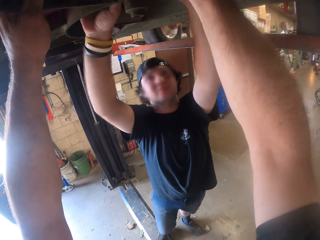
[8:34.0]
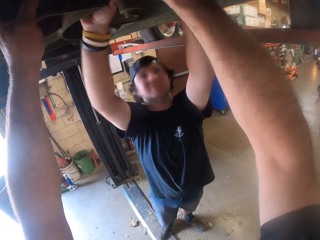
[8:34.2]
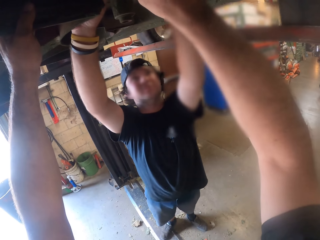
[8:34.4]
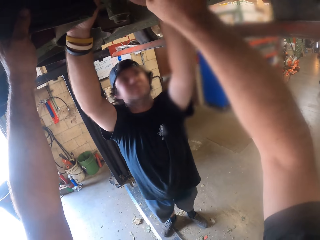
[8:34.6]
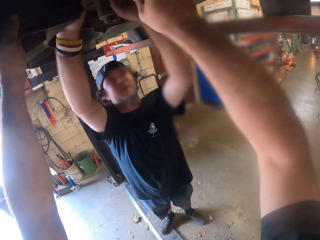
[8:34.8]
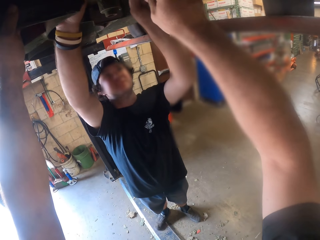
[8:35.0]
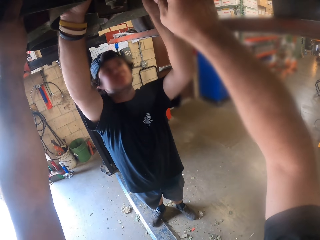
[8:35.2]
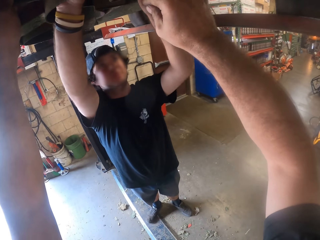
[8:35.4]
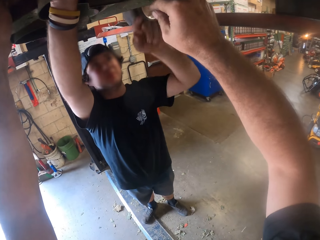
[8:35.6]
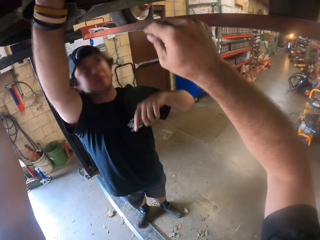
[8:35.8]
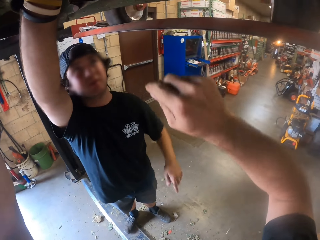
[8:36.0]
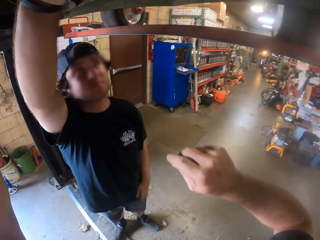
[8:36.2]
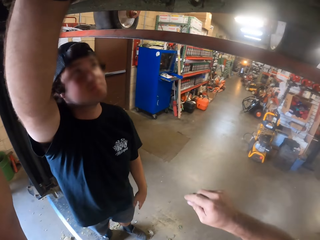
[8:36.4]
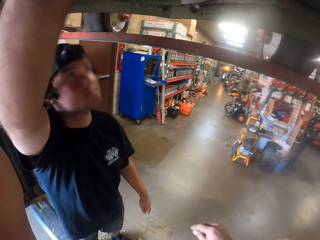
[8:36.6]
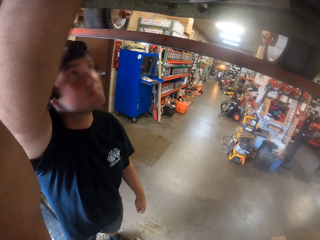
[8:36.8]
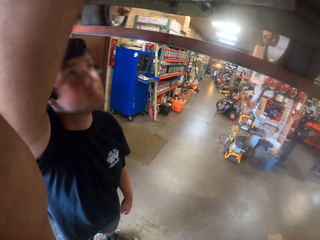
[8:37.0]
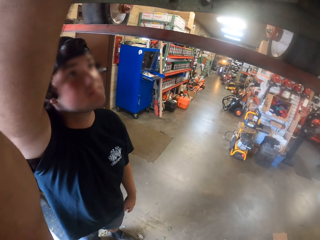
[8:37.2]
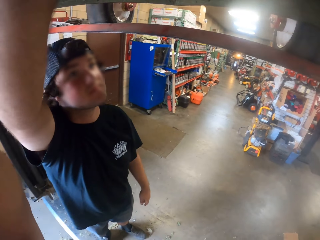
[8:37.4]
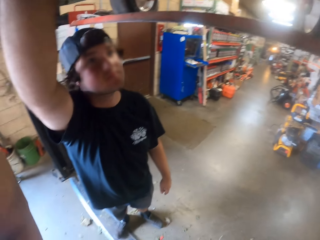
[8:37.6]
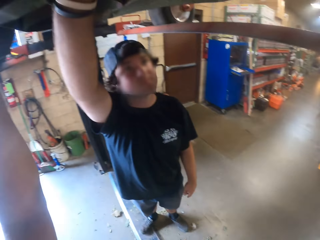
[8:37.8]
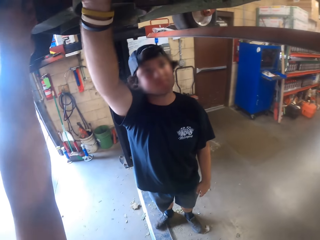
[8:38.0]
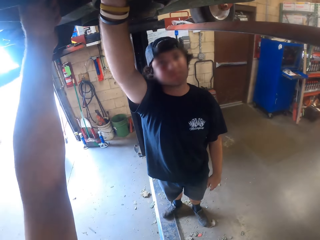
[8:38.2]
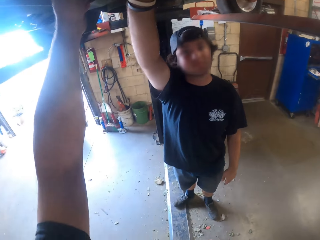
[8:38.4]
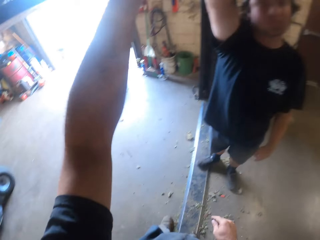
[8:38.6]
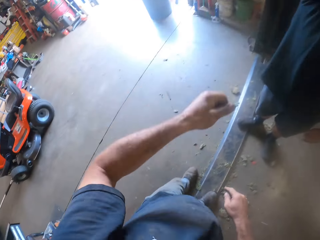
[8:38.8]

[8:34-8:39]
The camera wearer removes his right hand from the part underneath the lawn mower.

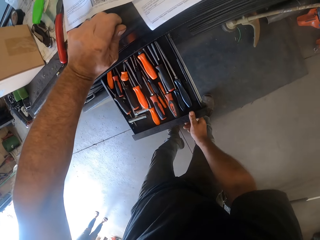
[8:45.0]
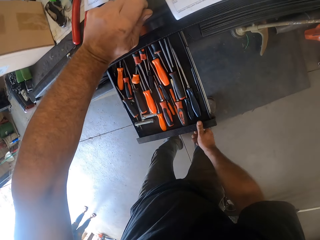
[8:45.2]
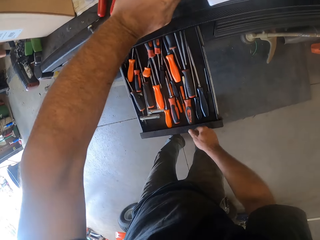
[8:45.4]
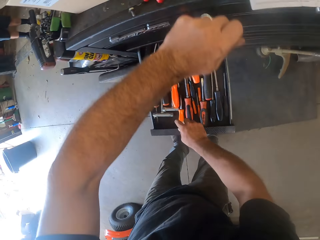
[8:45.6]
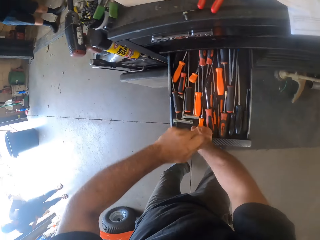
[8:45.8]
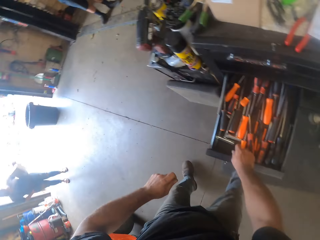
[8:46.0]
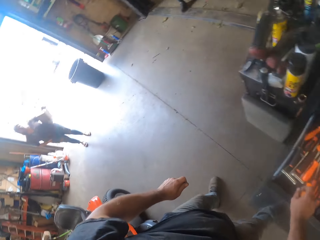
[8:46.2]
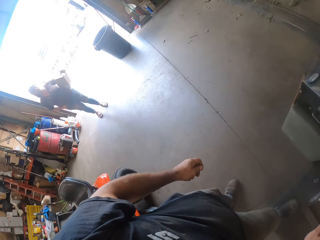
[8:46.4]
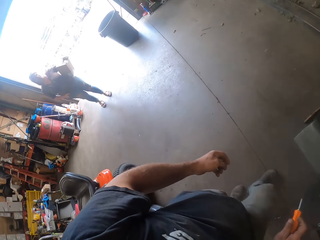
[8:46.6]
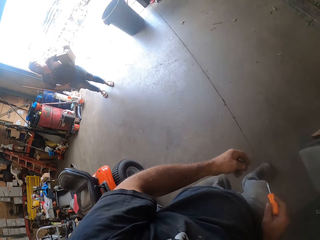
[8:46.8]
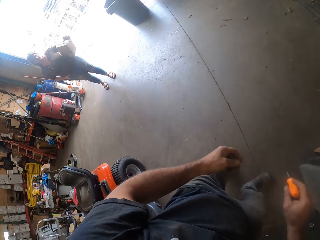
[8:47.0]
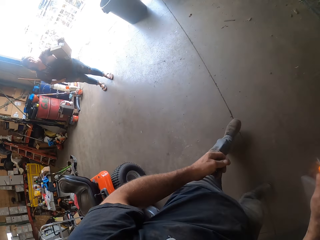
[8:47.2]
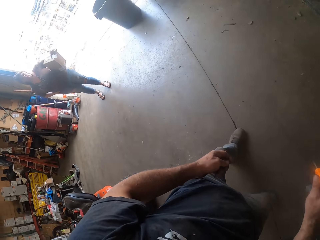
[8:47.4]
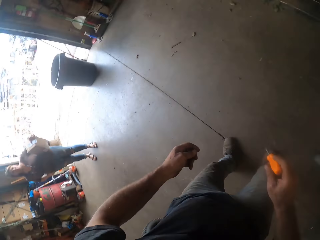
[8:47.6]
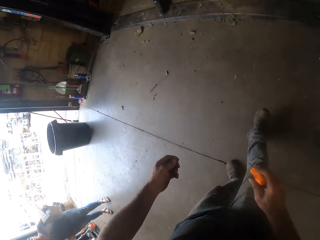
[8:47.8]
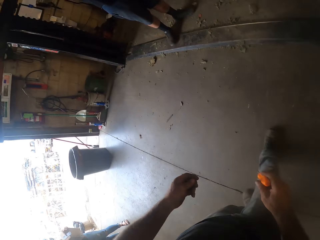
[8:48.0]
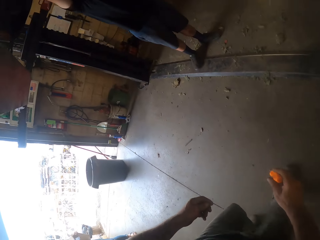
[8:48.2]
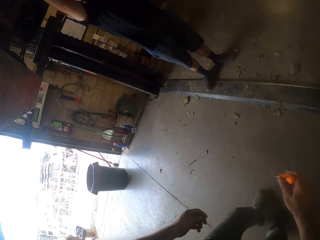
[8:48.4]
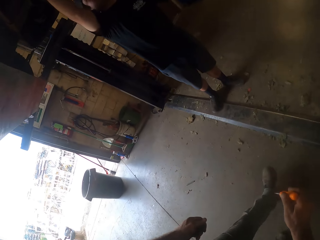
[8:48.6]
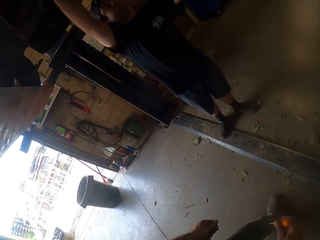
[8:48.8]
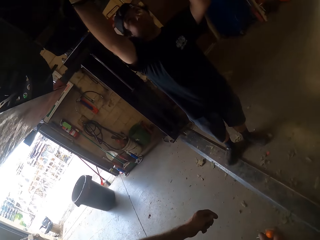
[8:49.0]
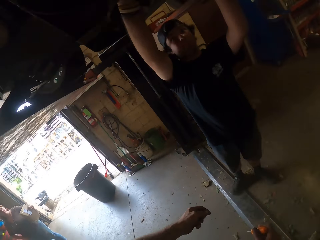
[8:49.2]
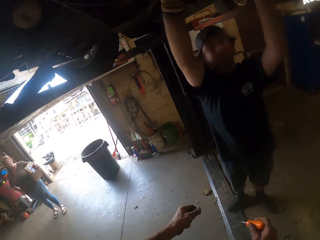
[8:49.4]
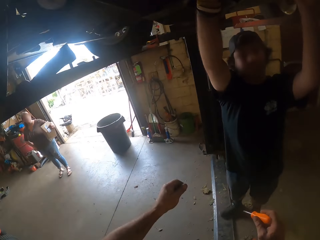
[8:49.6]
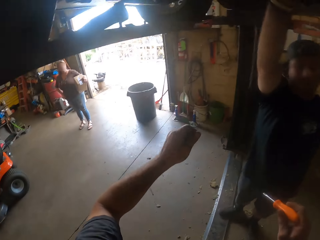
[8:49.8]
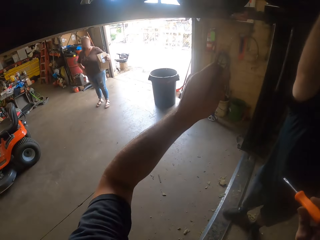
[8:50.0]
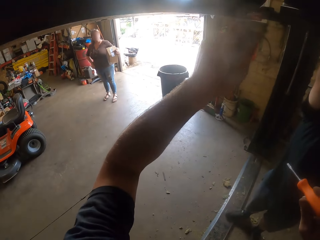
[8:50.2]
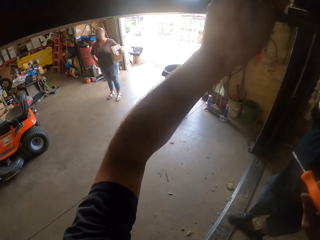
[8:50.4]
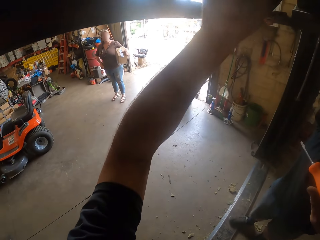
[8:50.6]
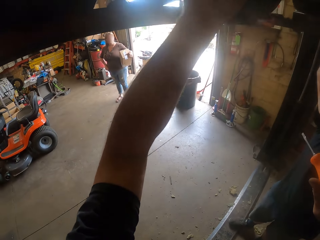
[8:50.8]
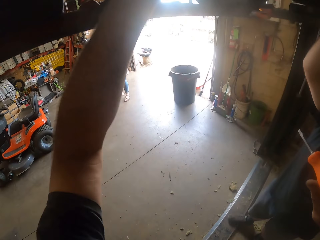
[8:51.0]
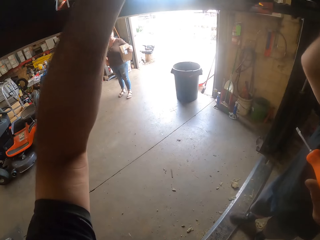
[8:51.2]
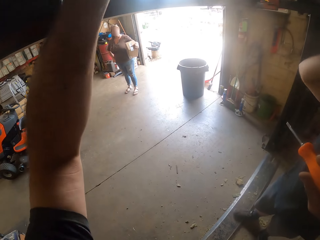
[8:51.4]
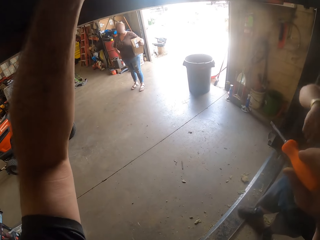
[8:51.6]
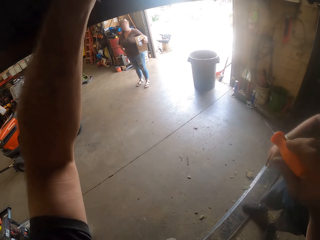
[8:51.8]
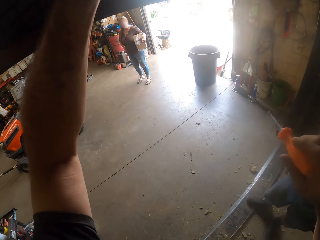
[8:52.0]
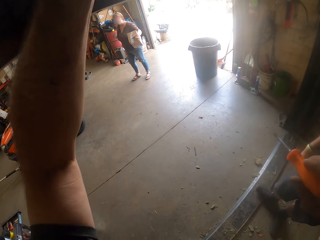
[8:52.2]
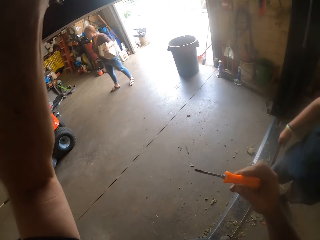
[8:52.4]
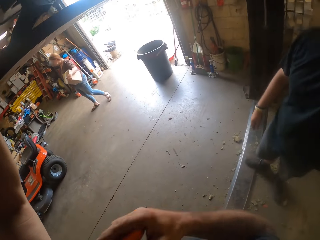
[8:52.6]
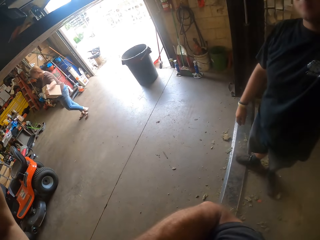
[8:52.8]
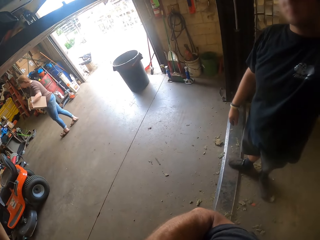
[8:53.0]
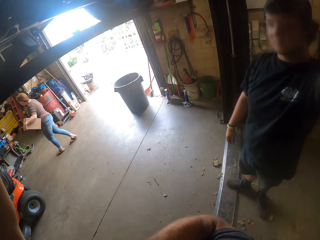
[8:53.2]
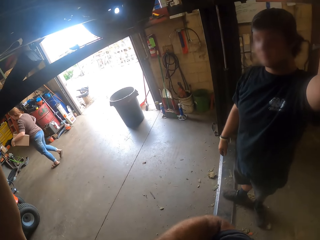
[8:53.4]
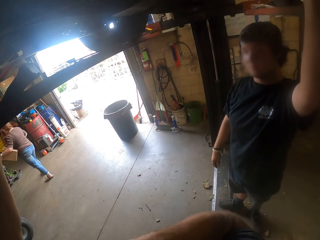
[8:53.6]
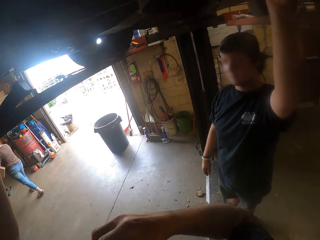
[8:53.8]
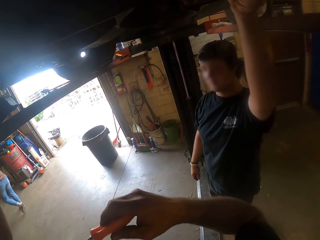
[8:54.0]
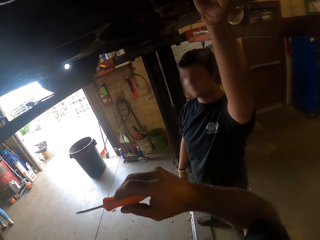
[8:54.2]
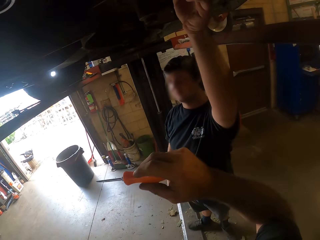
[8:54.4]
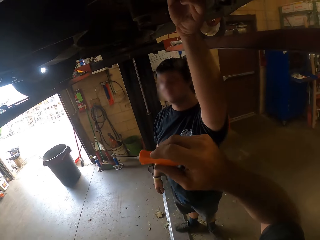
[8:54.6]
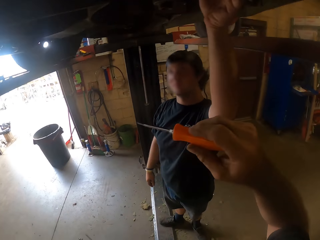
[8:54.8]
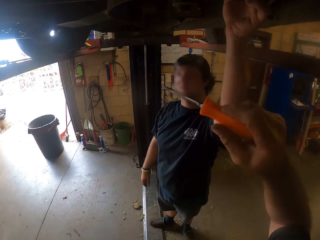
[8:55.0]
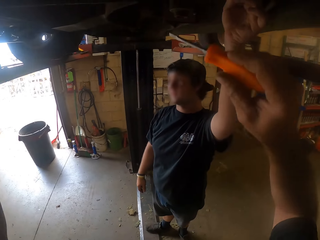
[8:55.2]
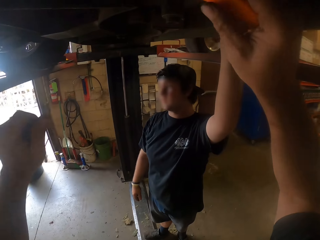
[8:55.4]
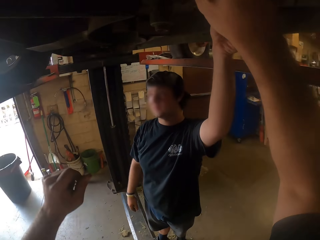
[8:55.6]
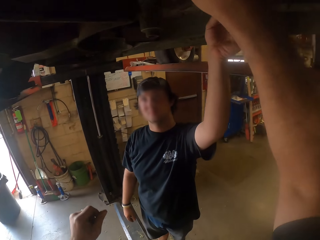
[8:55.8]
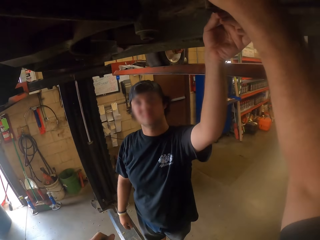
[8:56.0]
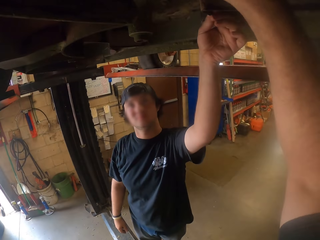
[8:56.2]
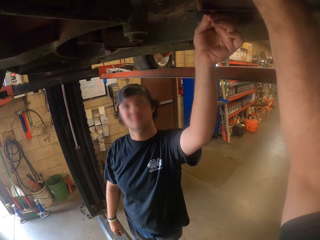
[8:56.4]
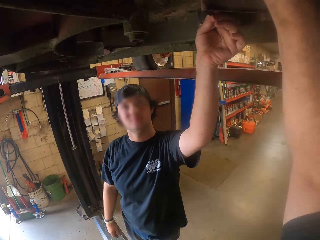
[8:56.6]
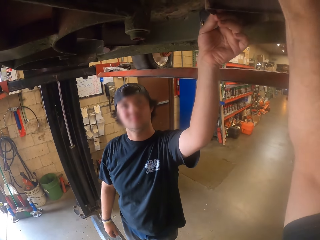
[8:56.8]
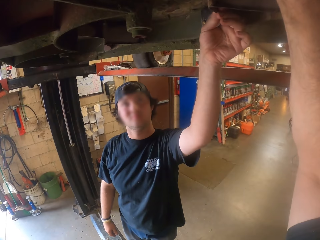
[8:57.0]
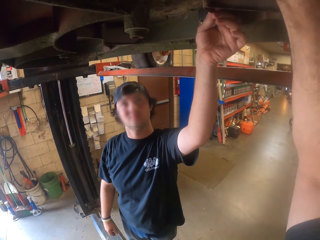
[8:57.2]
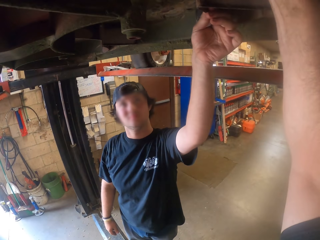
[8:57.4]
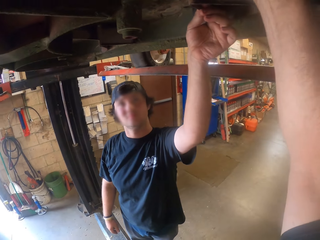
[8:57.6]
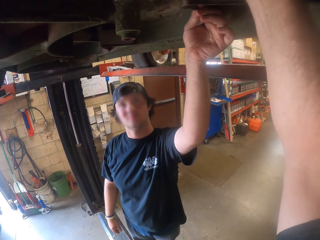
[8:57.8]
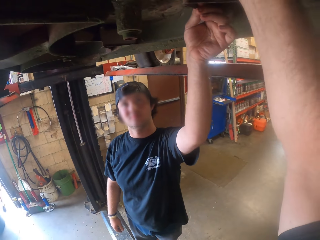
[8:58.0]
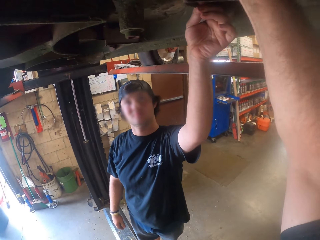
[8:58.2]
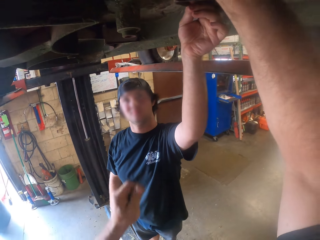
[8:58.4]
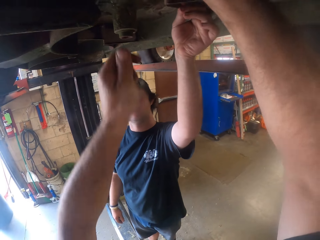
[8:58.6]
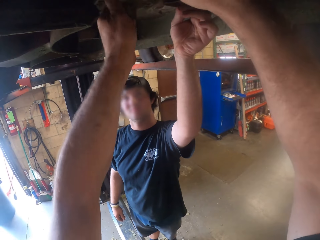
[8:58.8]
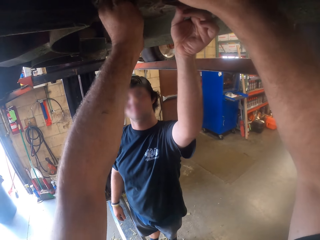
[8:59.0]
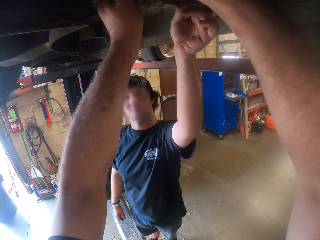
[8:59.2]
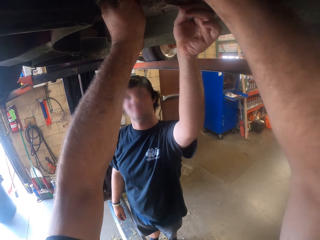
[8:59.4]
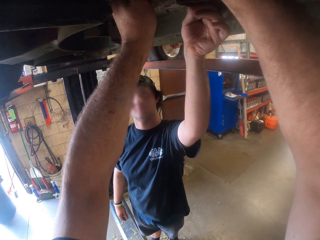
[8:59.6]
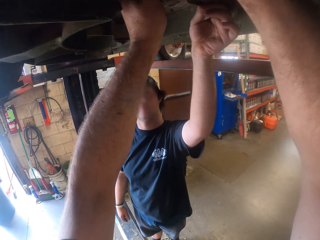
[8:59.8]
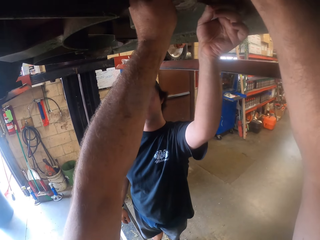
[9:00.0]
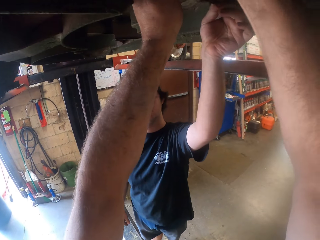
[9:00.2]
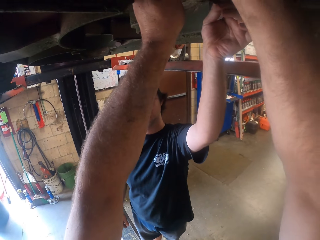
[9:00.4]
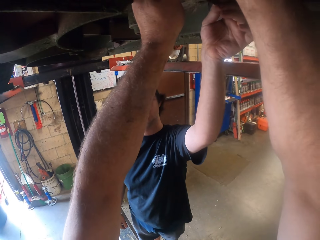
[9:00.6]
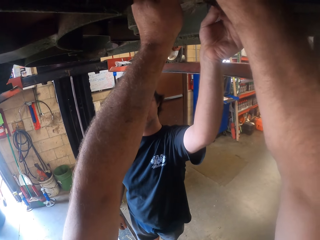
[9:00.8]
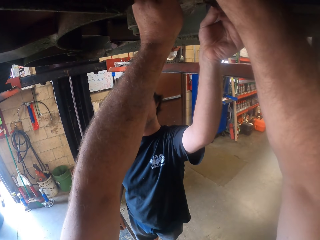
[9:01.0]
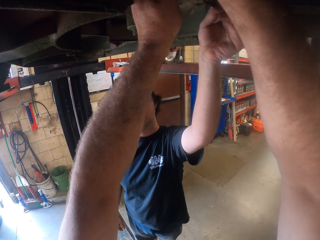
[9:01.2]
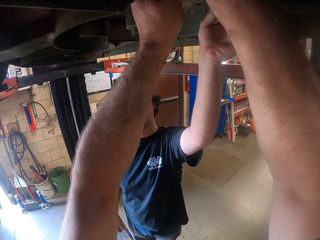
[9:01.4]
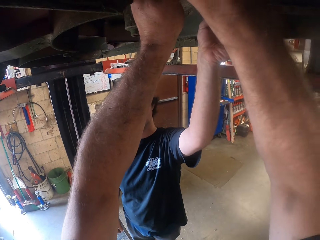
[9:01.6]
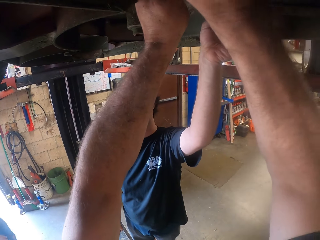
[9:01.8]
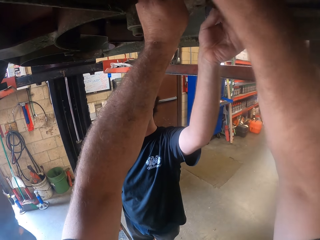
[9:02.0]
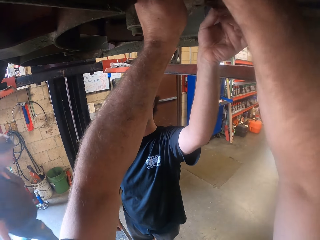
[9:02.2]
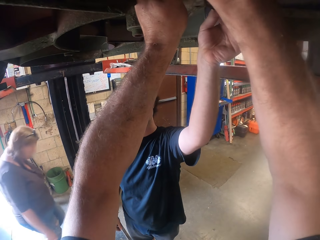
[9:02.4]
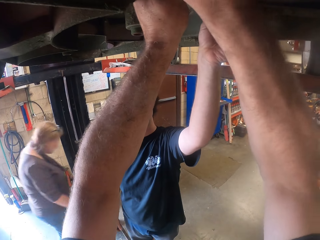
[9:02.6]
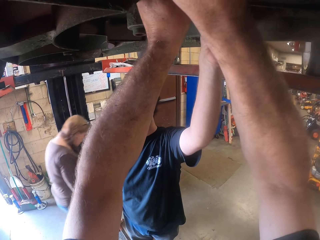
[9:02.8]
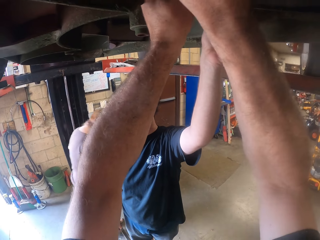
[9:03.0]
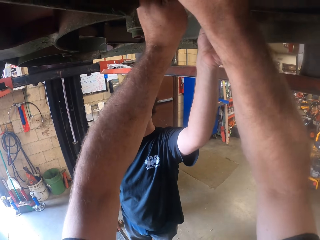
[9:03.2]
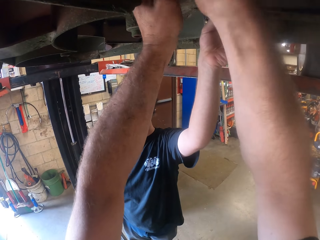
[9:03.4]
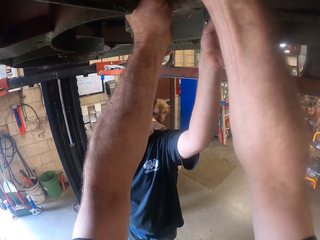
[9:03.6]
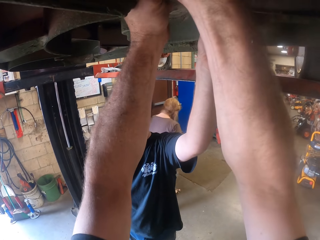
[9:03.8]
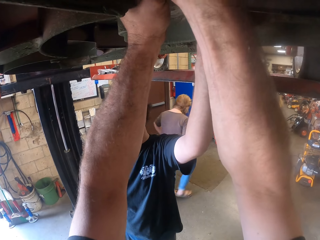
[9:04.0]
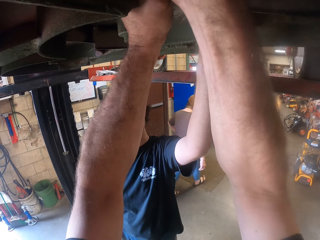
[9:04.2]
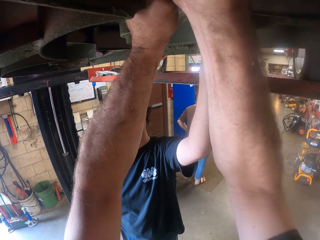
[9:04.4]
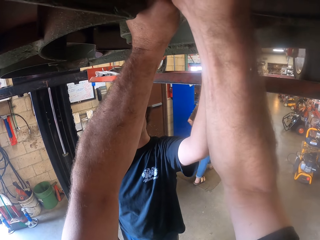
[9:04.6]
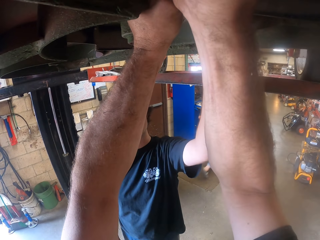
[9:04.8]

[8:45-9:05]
The camera wearer opens the drawer. He removes his left hand from the table. He picks up a screwdriver from the drawer with his right hand. He walks in the garage towards the car lifter. He touches the bottom of the vehicle. A woman stands at the garage. The woman walks in the garage. The camera wearer holds the screwdriver. He repairs underneath the lawn mower with the screwdriver in his right hand. He supports the part underneath the lawn mower with his left hand. The woman passes by in the garage.
